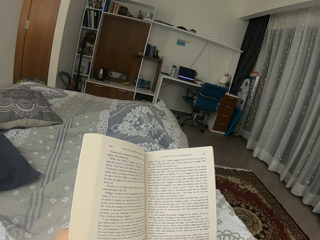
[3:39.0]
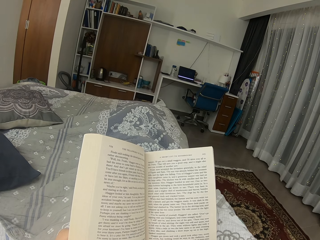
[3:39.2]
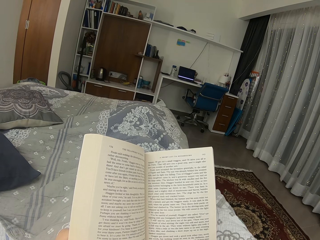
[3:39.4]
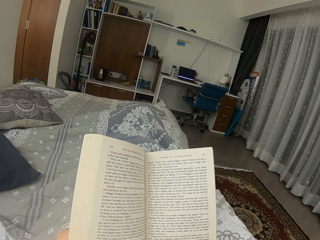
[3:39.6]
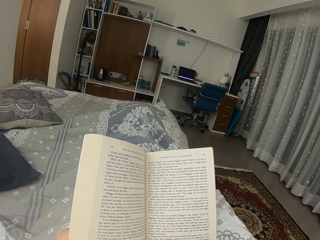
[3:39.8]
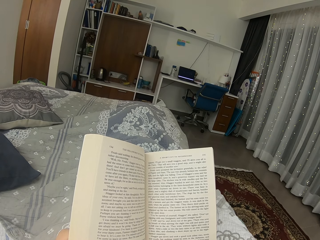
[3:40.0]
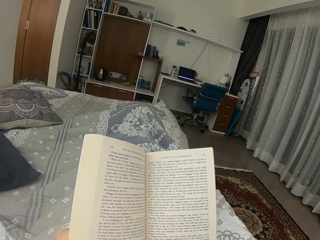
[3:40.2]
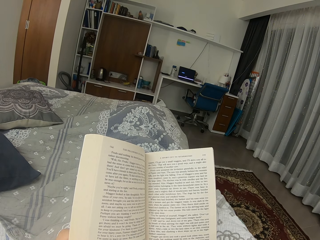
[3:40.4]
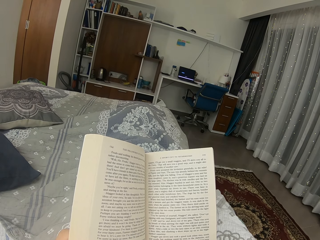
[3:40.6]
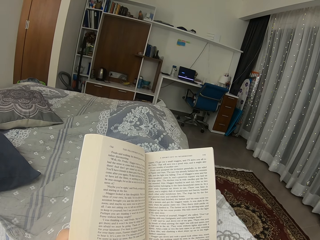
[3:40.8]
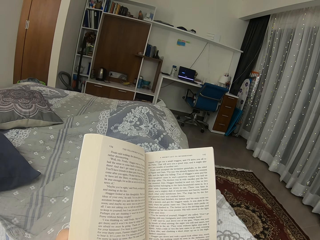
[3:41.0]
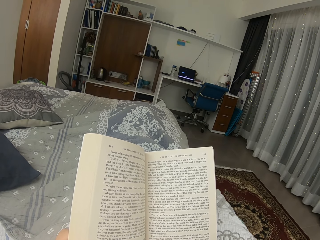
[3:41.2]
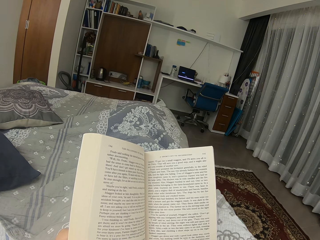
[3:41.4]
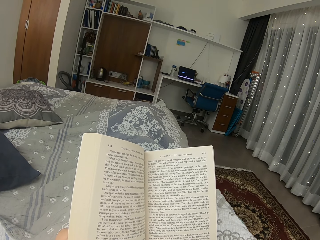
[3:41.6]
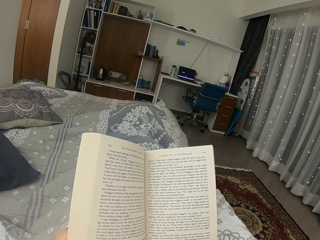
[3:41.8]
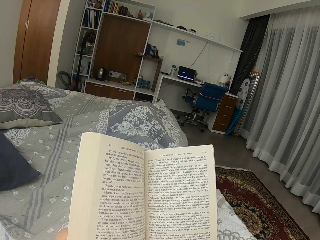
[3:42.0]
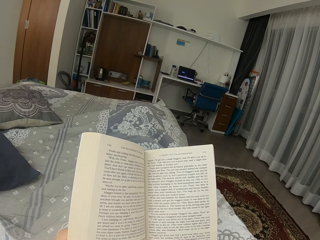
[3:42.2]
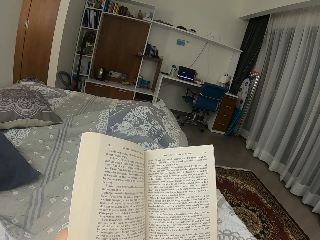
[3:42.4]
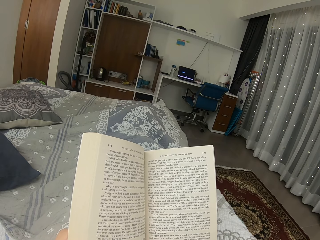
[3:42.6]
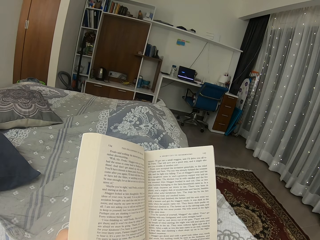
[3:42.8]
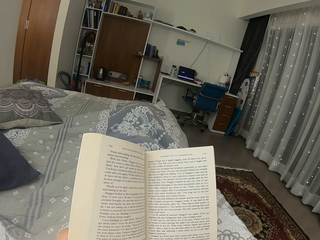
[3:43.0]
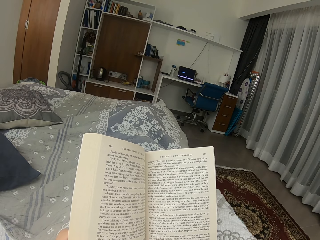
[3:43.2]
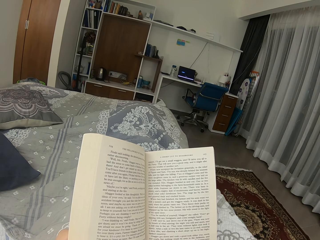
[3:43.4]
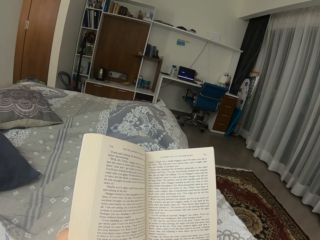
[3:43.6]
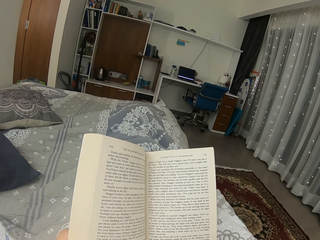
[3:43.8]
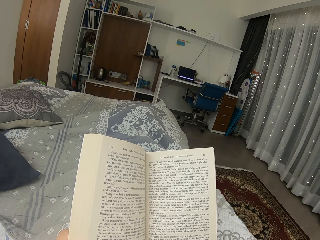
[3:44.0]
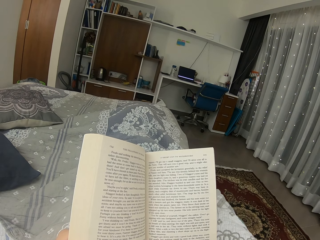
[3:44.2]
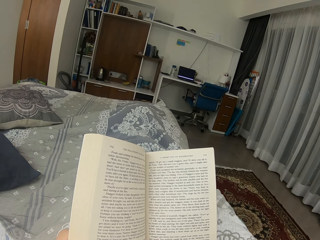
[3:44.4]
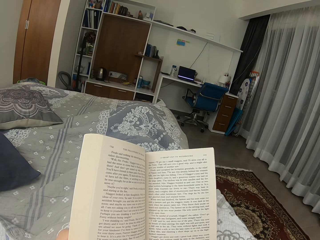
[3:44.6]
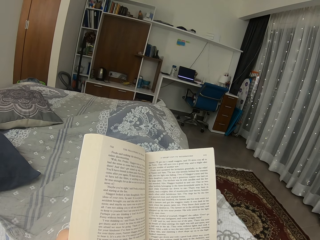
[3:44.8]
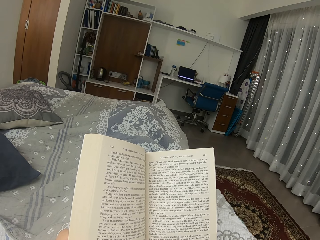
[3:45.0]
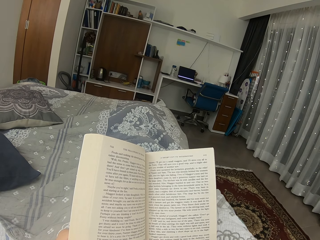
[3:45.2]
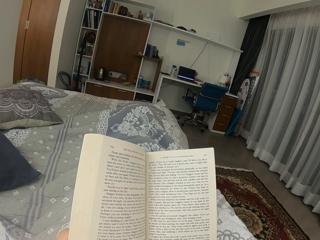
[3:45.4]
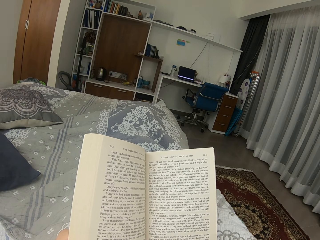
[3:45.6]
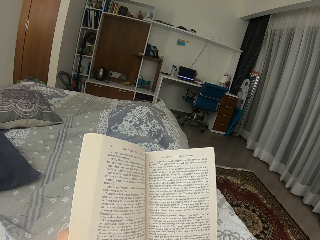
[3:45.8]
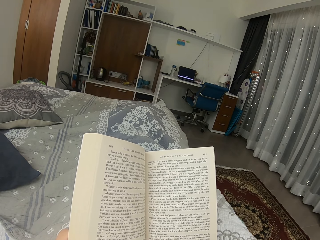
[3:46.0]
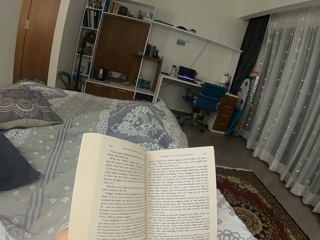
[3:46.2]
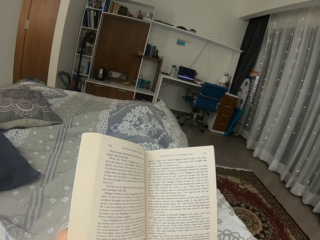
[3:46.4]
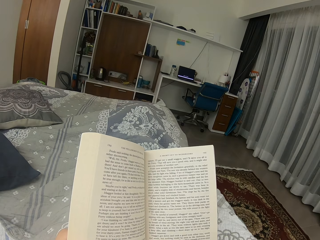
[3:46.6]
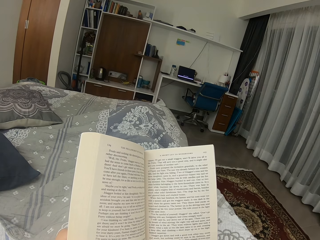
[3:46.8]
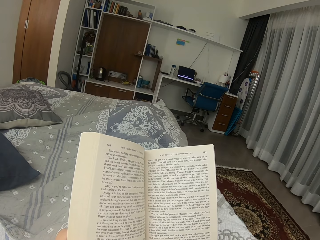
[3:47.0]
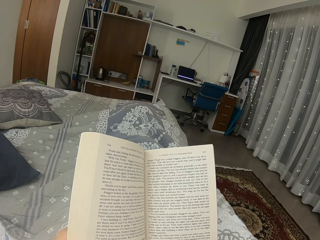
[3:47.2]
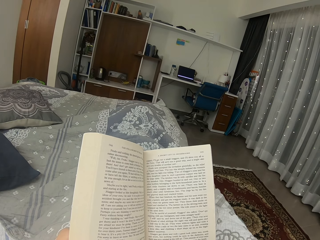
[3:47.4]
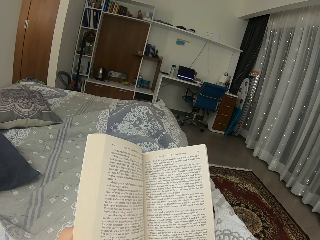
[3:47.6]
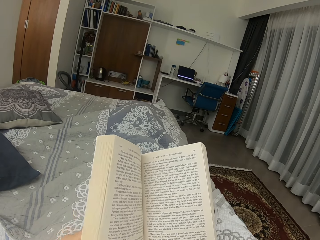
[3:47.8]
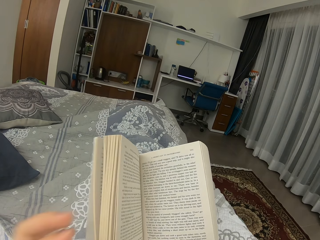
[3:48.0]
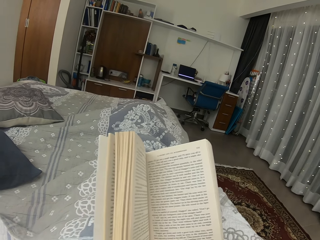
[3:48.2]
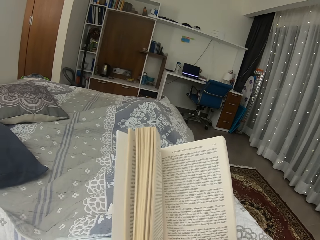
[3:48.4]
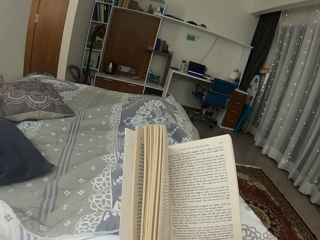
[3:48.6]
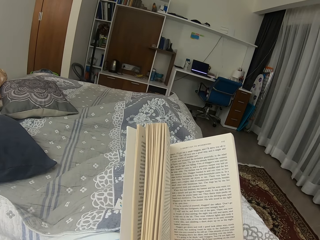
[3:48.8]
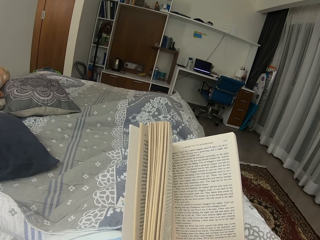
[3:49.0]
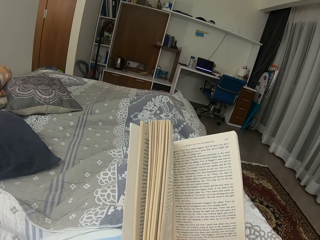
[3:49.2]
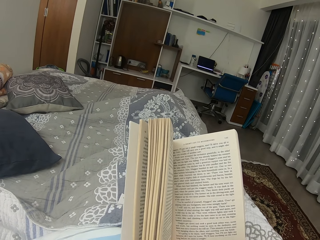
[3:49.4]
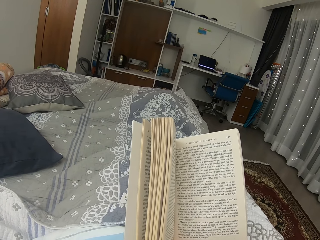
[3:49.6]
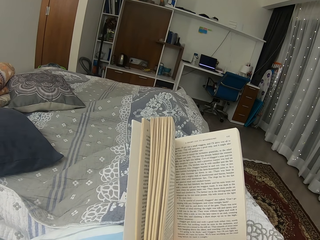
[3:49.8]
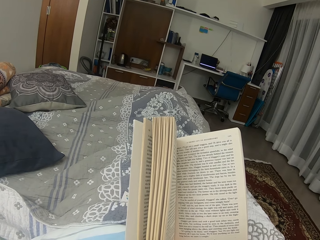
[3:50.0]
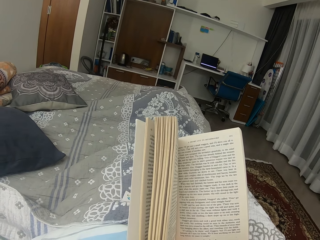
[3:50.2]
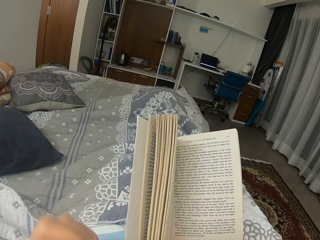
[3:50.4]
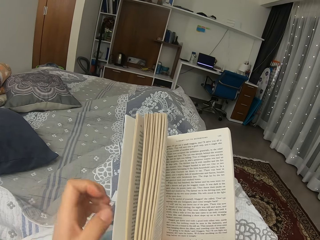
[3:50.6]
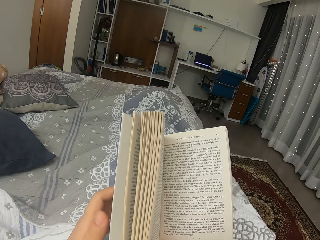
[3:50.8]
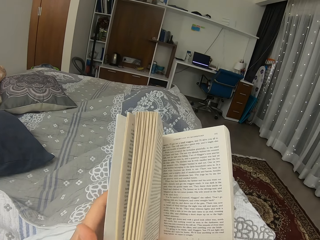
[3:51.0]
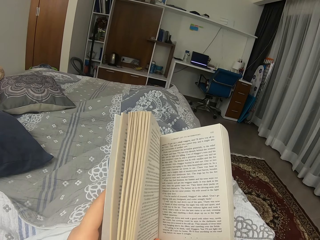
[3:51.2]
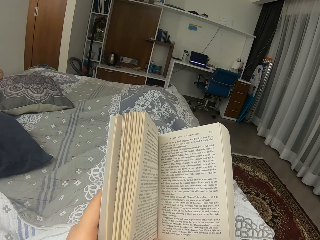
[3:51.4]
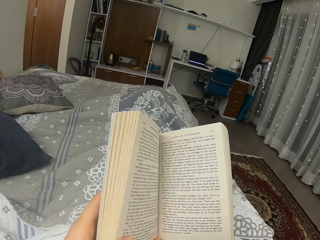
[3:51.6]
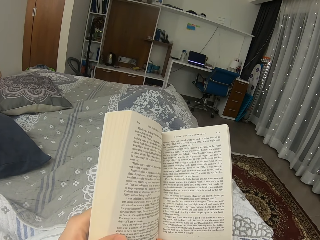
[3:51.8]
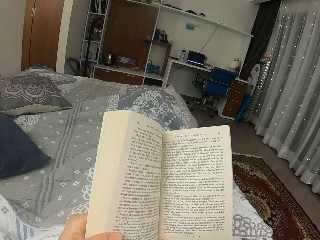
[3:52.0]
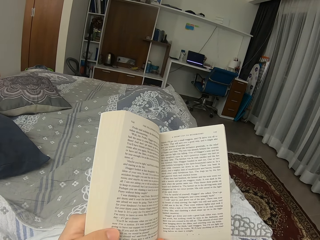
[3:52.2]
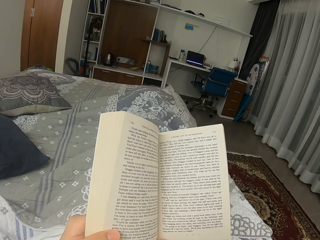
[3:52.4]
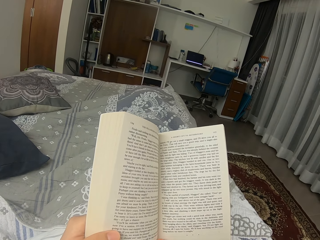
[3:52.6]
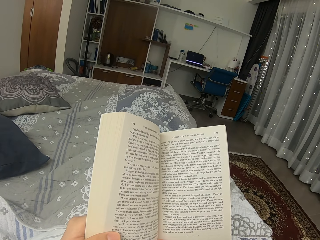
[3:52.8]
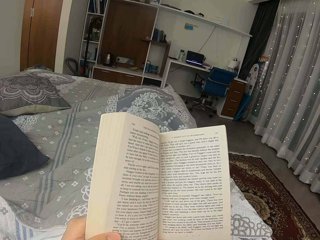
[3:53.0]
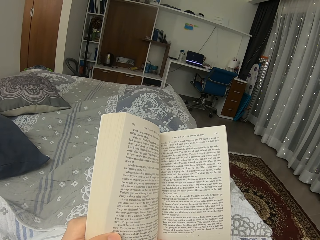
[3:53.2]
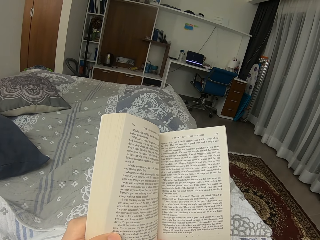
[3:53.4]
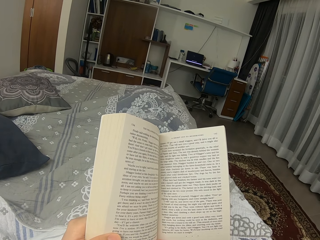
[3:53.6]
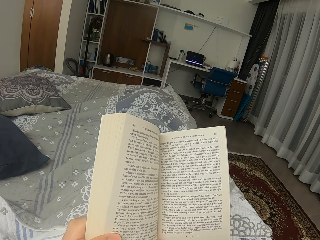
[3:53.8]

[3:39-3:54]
The camera wearer touches her head. She moves the hand. She moves the hand back. She holds the book with both hands.

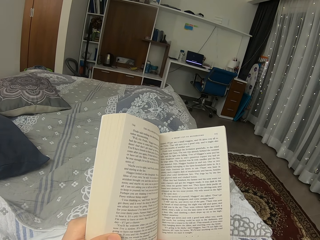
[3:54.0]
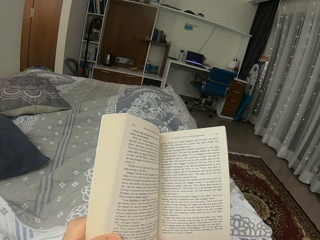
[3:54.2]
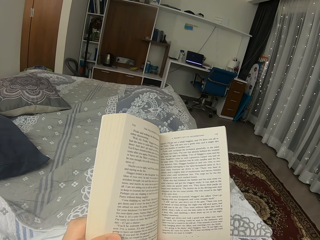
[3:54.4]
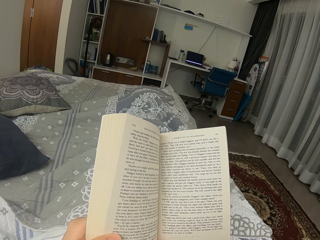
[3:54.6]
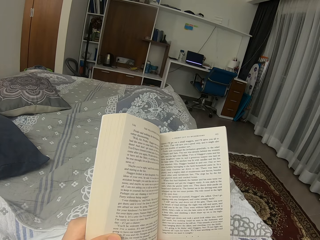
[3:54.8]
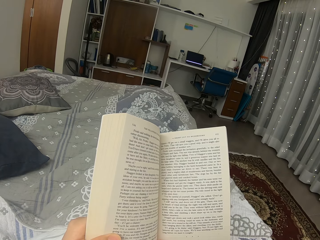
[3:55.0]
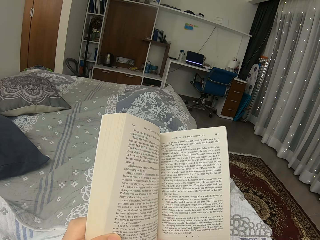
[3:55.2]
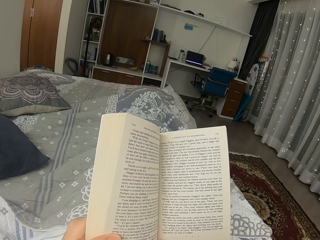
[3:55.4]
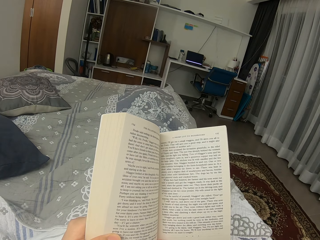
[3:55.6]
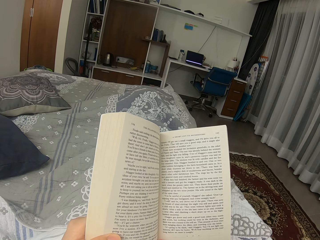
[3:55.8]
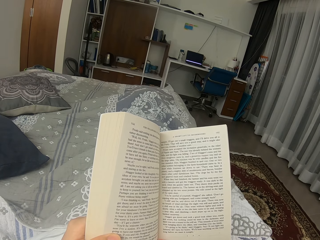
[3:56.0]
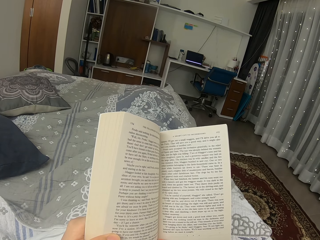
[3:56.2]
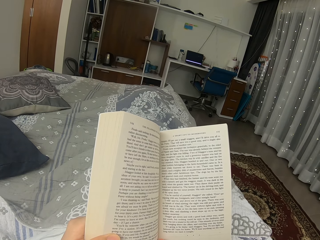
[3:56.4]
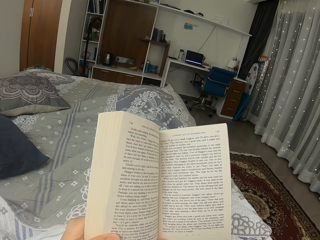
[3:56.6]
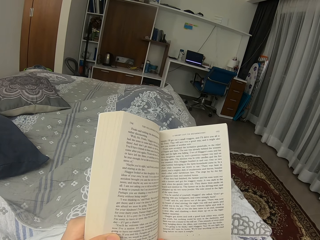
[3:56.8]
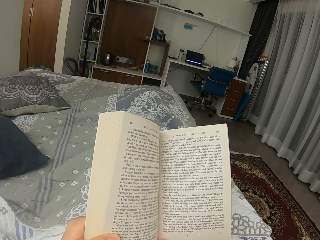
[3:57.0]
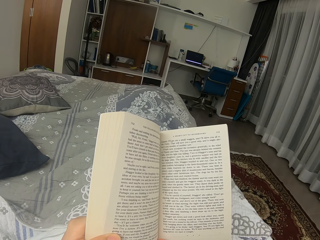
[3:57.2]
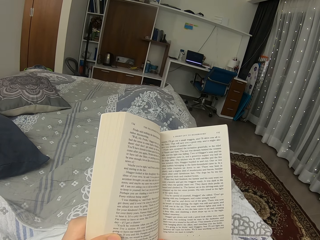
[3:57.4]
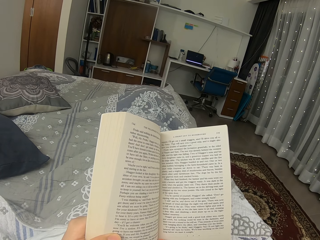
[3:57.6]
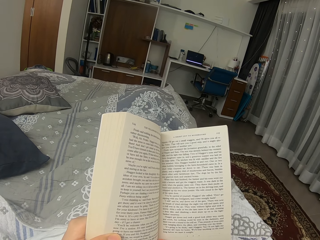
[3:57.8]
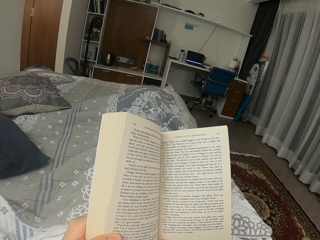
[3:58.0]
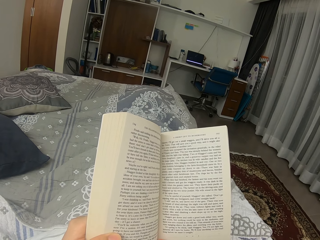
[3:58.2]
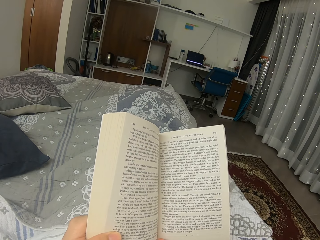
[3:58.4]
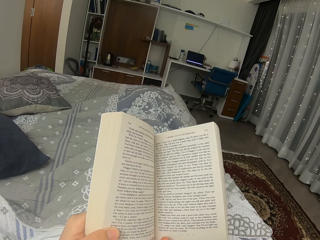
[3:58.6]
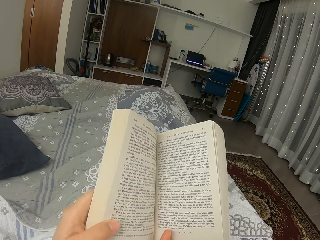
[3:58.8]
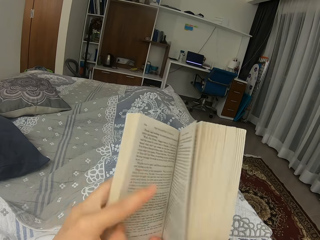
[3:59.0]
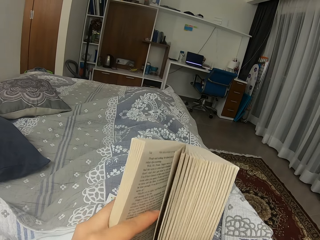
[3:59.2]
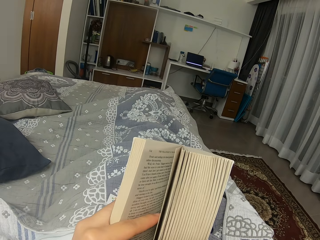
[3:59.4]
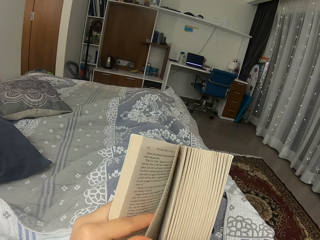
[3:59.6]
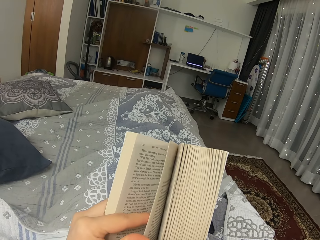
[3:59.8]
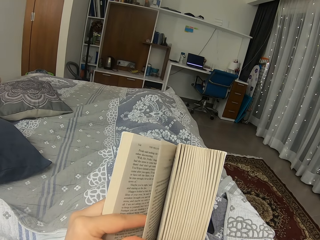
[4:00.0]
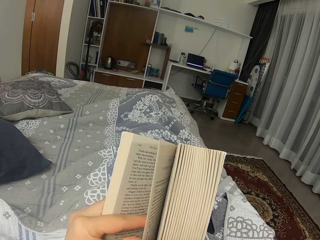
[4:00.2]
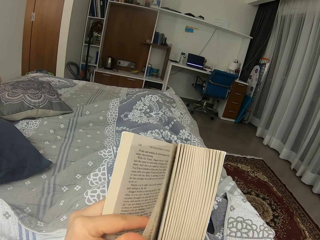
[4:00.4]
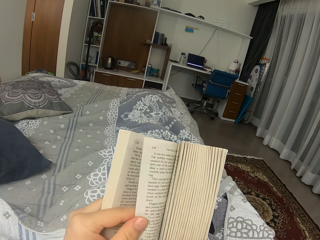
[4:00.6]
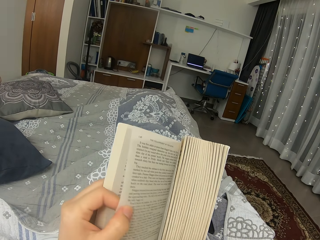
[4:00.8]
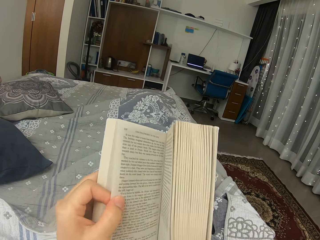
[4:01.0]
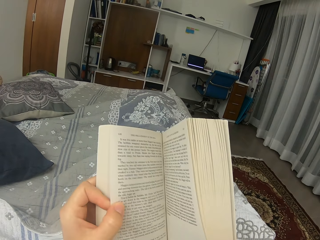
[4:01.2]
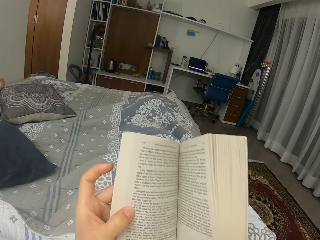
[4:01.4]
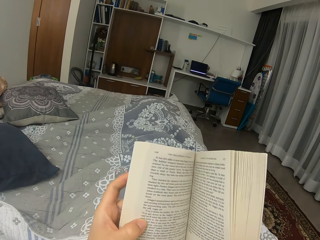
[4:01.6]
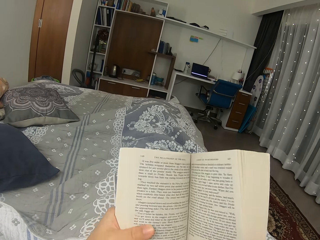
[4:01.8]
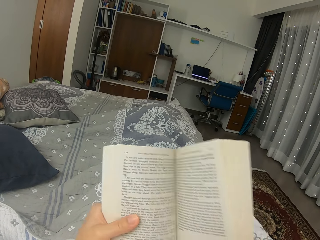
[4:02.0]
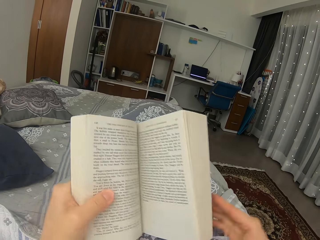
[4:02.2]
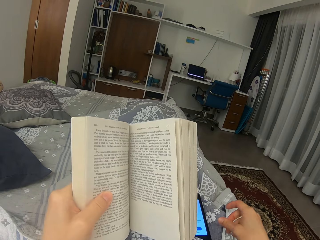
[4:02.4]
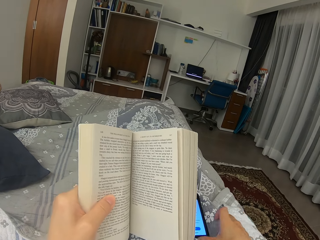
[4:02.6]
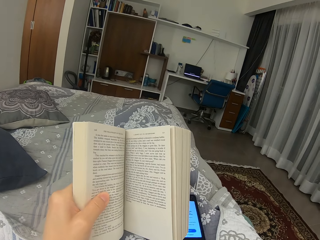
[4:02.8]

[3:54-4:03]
The camera wearer opens the next page of the book.
